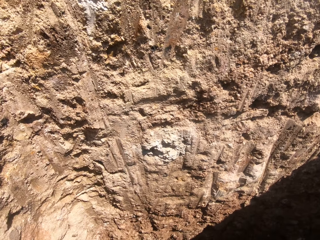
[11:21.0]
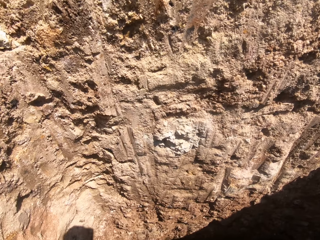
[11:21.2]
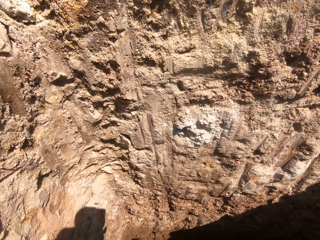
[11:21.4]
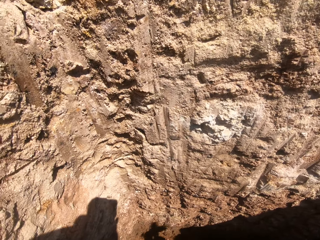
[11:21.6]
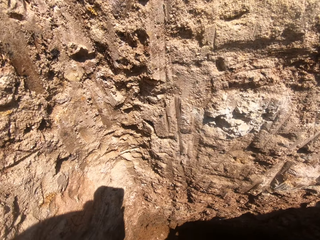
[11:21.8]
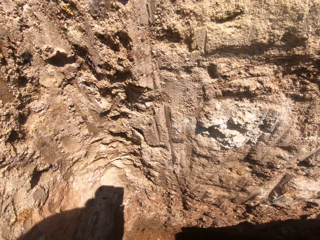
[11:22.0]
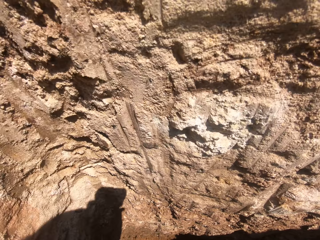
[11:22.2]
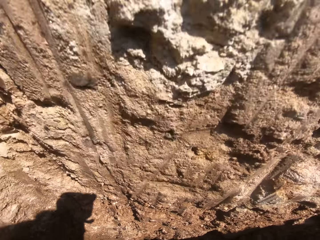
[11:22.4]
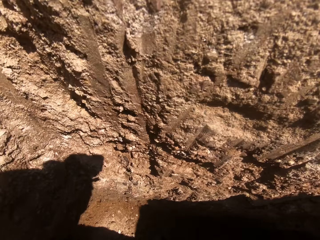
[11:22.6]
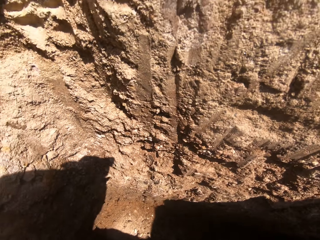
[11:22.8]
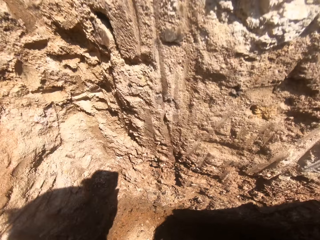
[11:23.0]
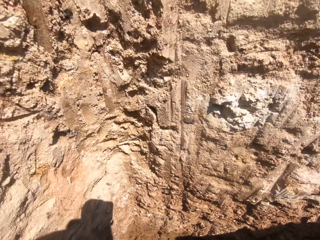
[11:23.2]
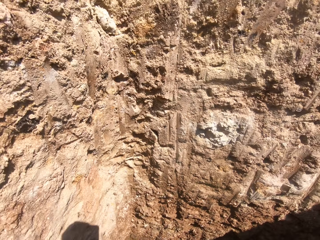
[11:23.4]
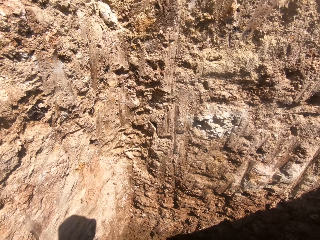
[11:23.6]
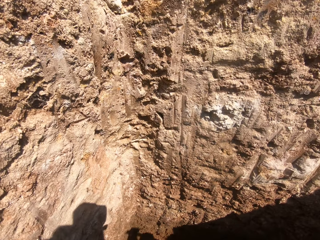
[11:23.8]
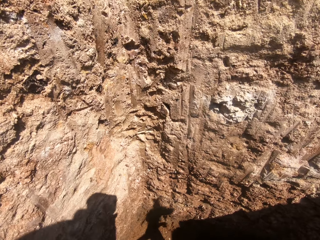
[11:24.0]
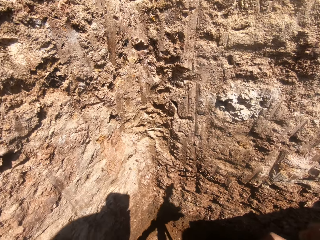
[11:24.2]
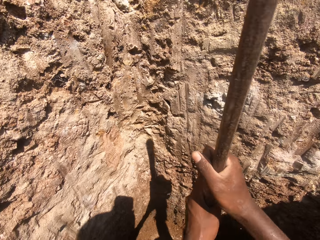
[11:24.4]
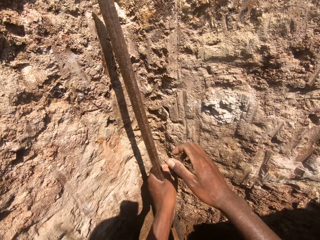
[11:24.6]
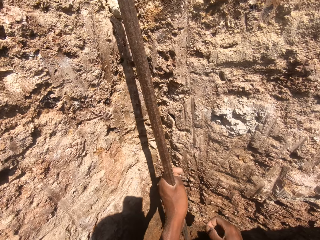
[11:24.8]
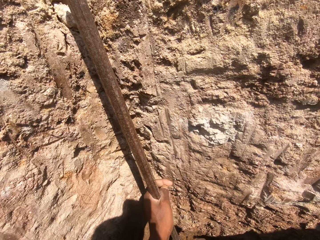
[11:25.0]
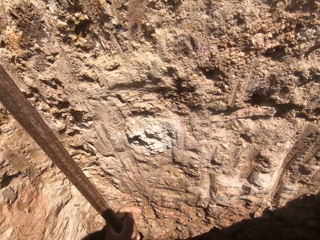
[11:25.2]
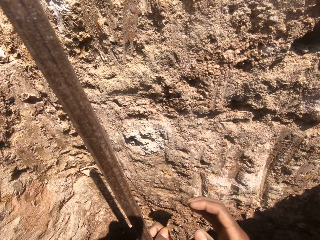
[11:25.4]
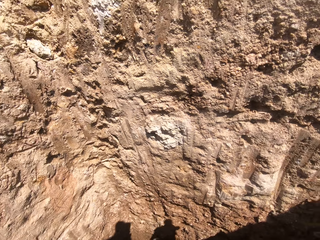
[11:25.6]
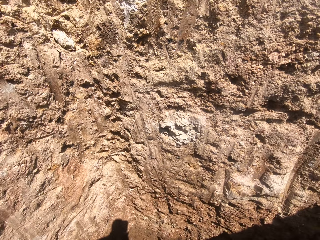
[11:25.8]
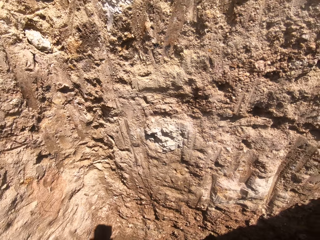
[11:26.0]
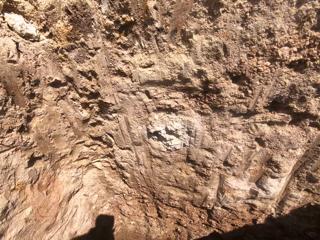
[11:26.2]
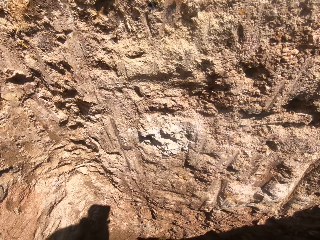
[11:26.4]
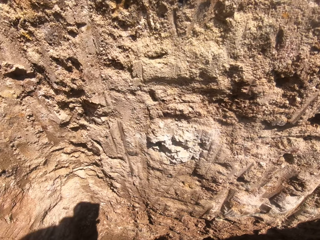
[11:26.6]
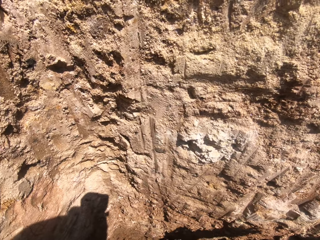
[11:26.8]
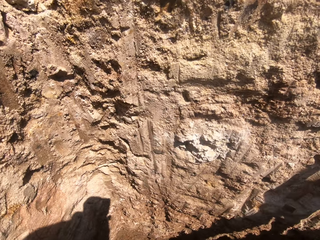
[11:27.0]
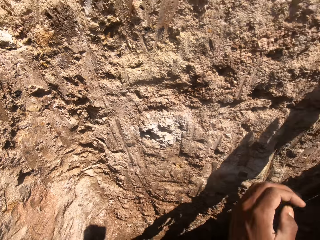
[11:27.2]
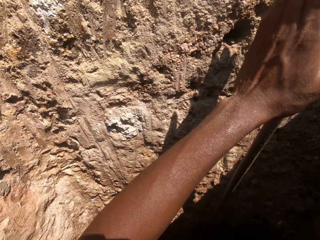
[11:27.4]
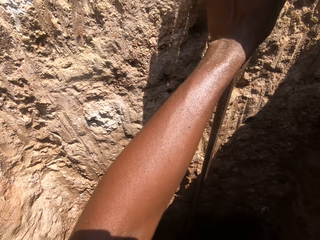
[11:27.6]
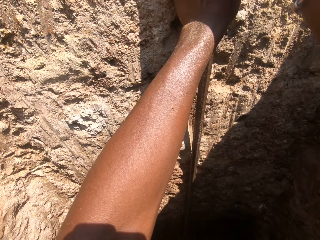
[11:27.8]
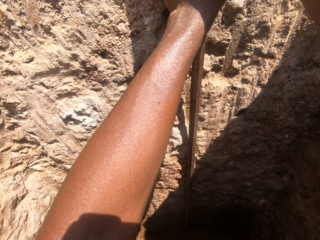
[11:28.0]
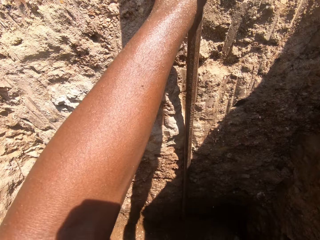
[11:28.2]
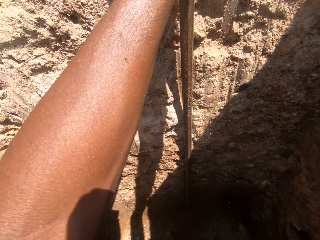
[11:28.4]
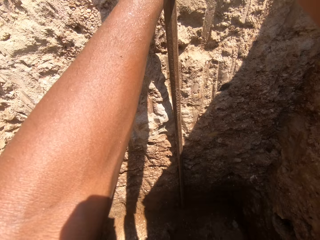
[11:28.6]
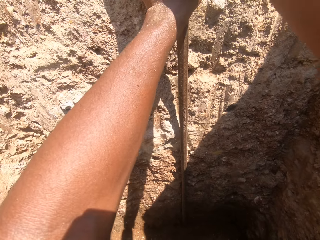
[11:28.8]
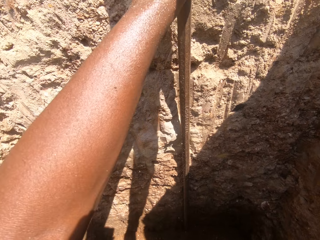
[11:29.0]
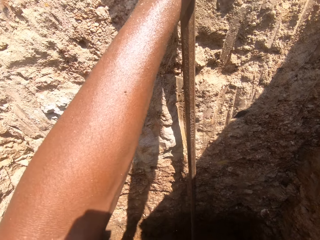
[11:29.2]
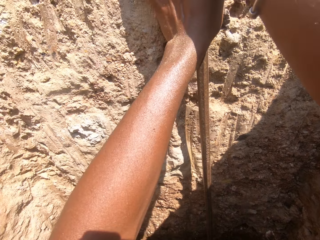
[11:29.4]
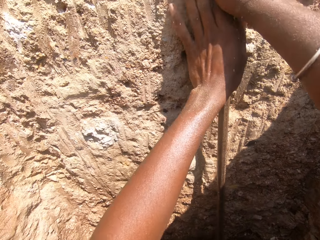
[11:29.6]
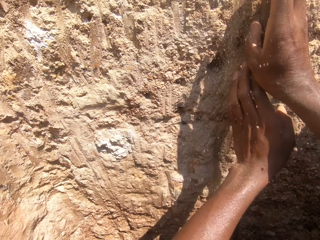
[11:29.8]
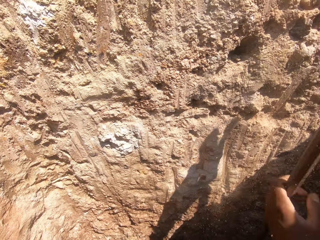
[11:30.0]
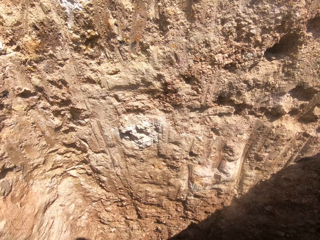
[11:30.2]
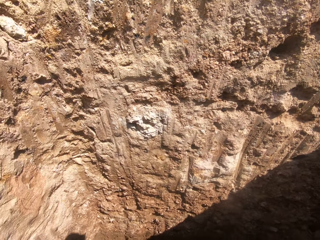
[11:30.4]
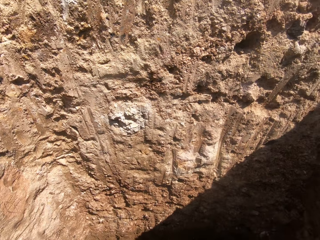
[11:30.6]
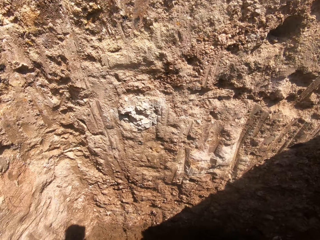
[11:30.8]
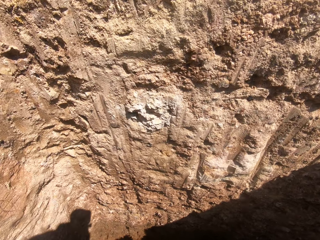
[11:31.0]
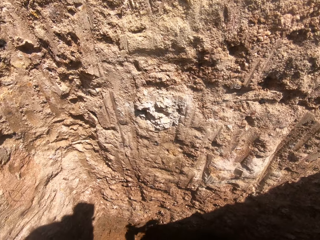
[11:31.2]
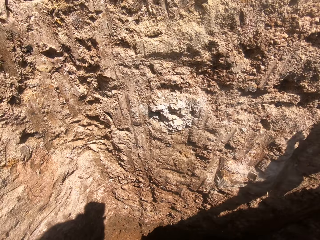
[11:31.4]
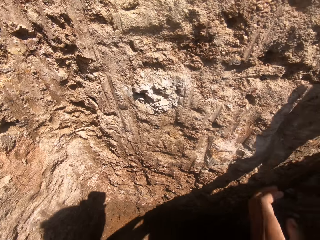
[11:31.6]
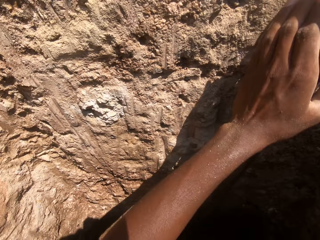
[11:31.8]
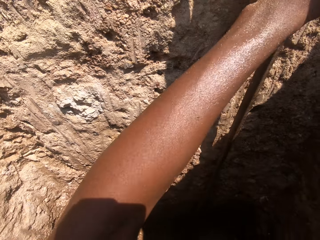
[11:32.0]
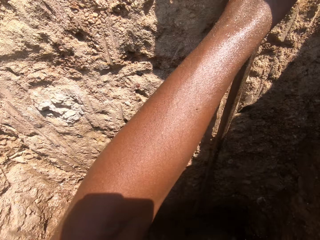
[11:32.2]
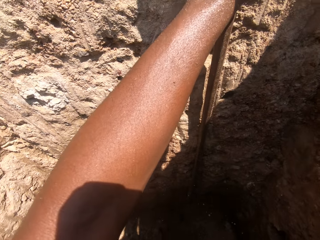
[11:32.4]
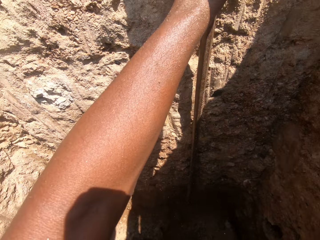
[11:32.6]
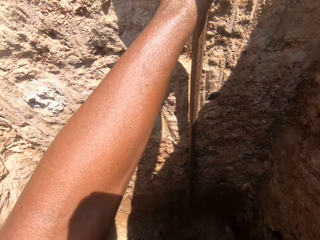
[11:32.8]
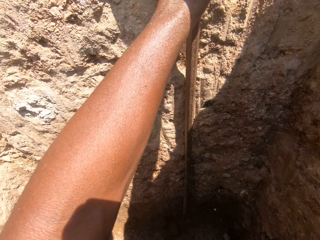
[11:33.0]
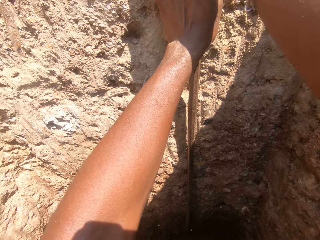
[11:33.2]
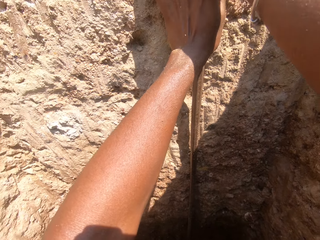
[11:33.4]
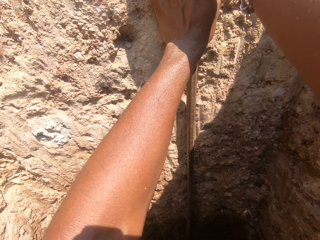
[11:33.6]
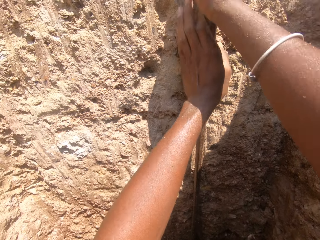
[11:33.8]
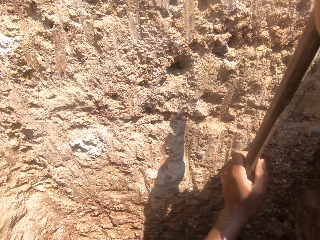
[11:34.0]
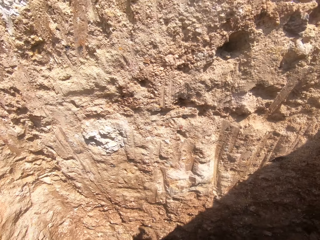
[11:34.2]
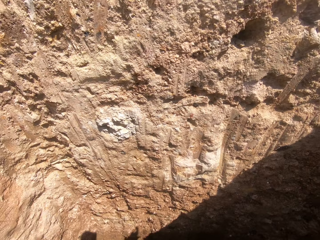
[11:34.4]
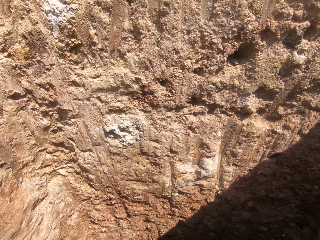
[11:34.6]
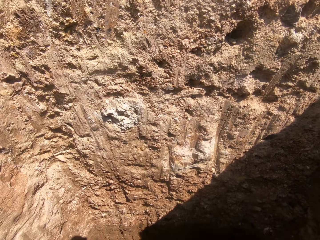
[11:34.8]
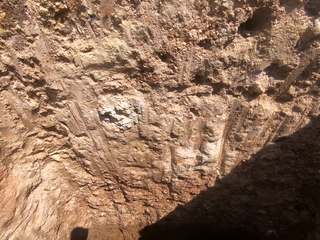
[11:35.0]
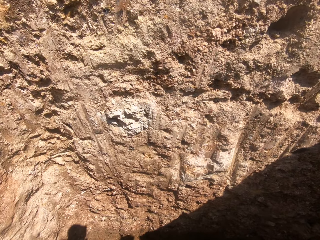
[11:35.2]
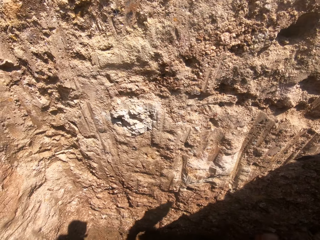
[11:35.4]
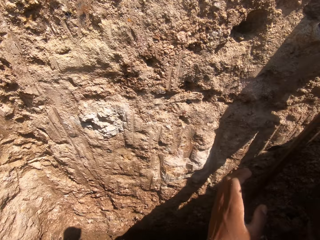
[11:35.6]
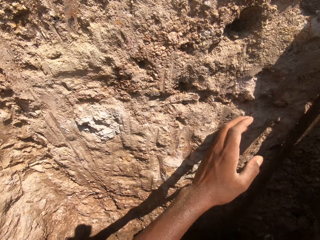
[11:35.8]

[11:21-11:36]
The camera wearer looks down. They hold something with both hands.

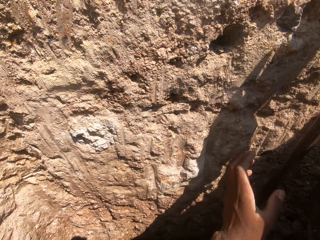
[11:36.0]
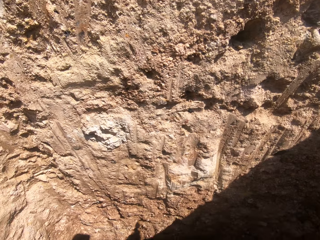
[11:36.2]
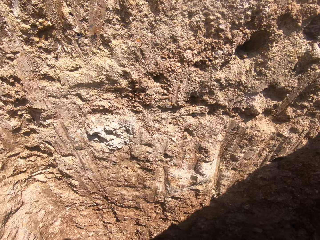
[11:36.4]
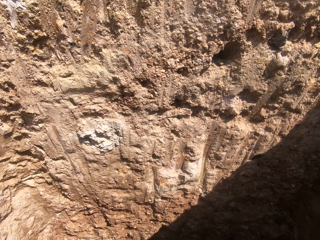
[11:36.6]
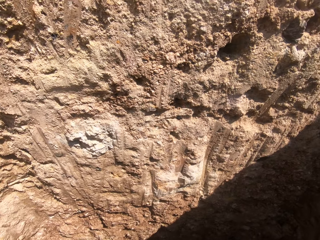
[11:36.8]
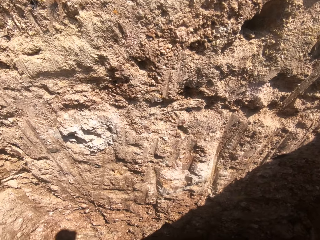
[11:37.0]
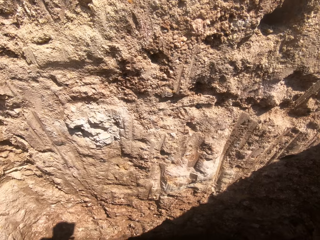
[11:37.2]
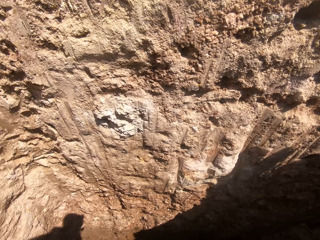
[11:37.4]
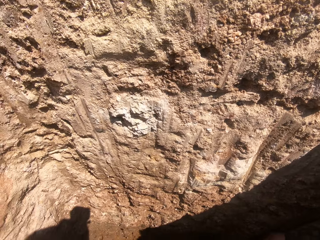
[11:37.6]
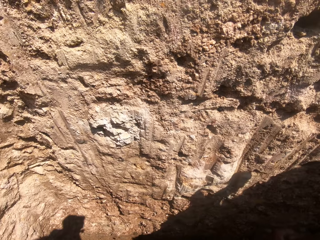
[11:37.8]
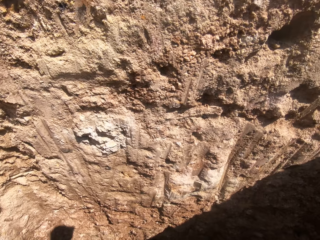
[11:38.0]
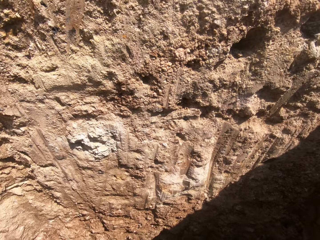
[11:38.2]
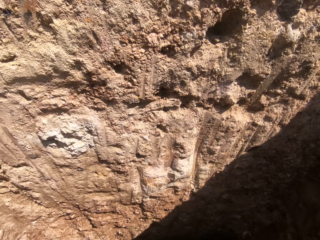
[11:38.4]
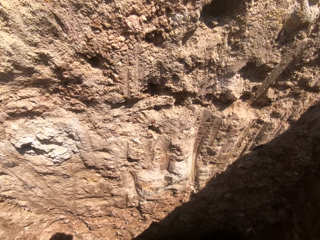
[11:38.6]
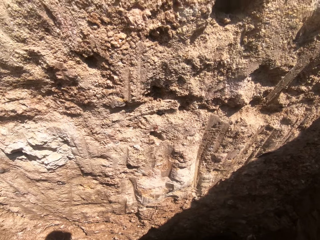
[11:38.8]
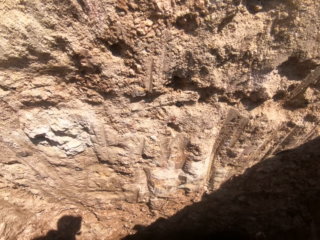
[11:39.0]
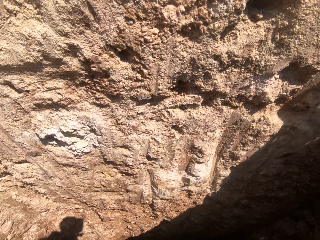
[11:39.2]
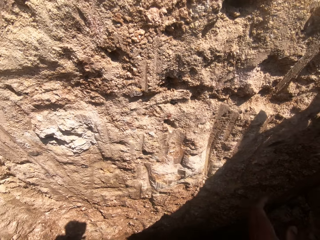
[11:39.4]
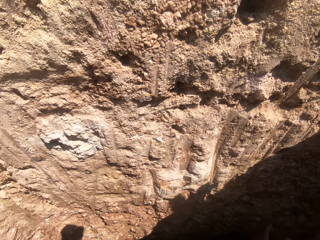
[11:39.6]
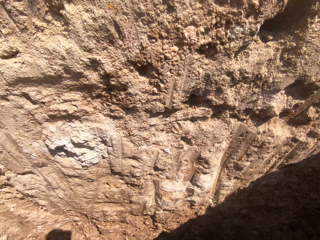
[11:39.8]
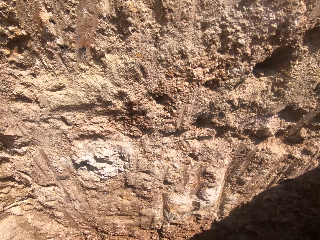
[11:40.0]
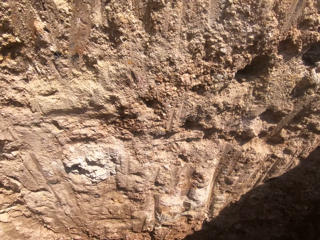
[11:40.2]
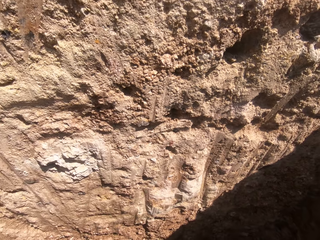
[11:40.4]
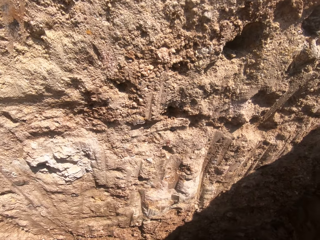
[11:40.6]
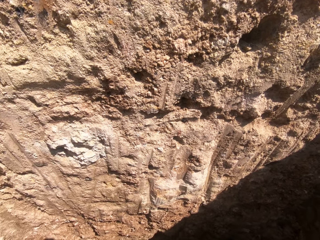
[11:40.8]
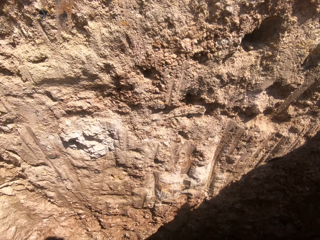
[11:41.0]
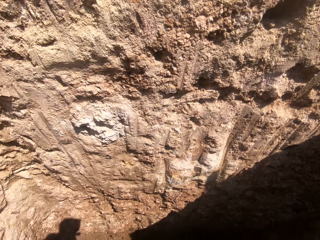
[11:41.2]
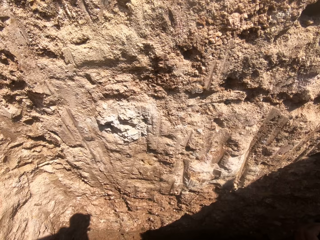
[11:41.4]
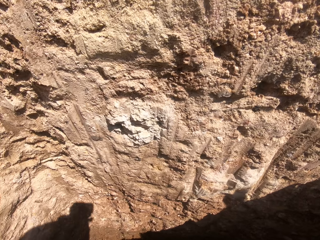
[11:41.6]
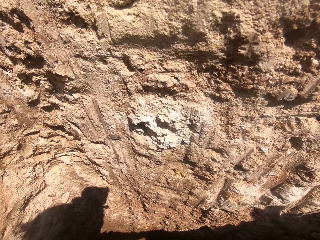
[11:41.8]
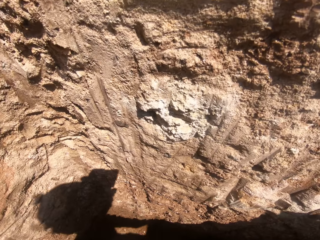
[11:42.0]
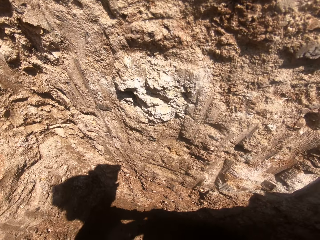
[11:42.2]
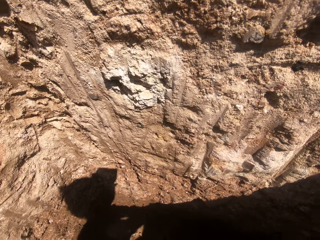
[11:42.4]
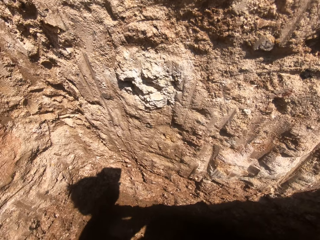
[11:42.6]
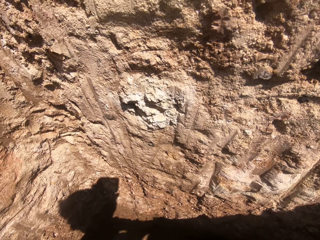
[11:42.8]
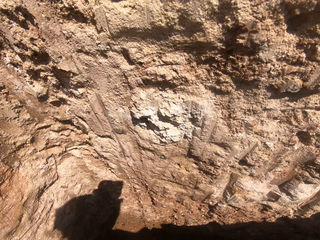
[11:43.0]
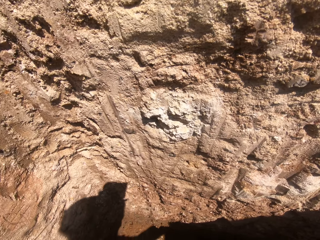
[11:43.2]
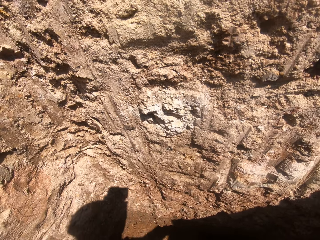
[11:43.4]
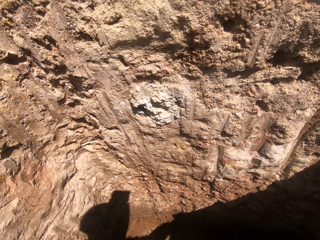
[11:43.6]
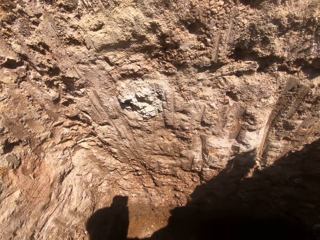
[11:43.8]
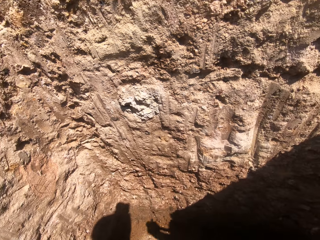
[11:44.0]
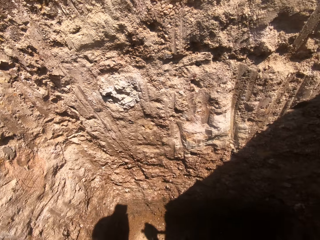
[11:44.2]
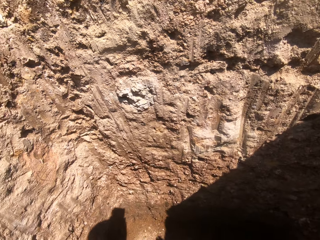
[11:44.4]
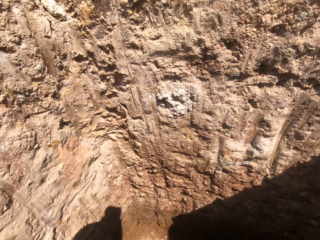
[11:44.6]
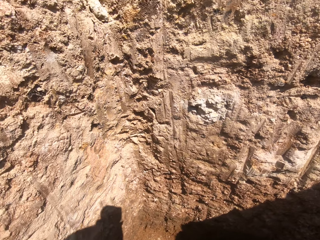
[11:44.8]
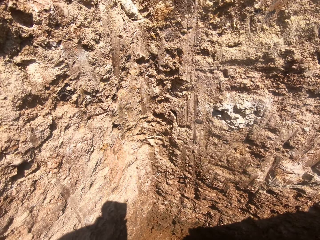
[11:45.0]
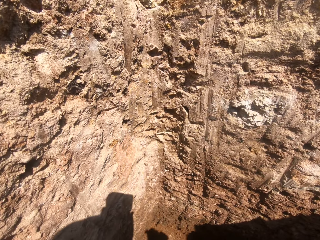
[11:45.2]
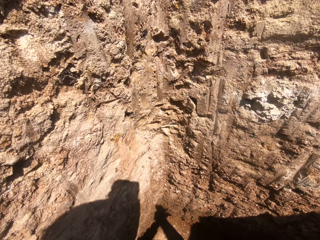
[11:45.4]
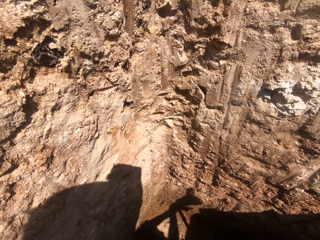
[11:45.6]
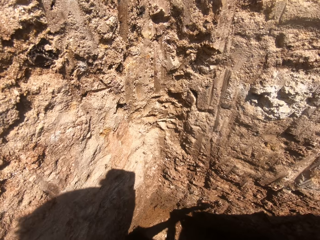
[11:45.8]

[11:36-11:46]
The camera wearer looks in front.
